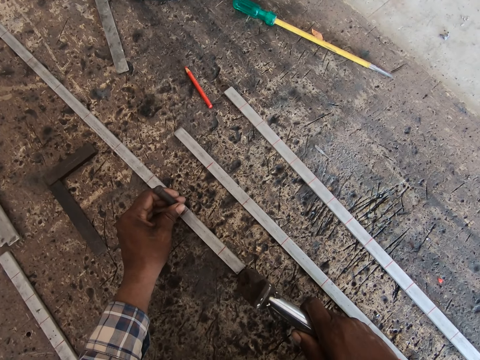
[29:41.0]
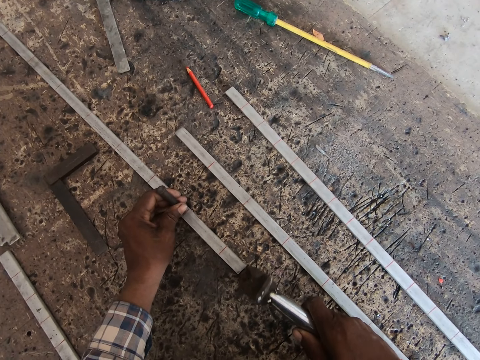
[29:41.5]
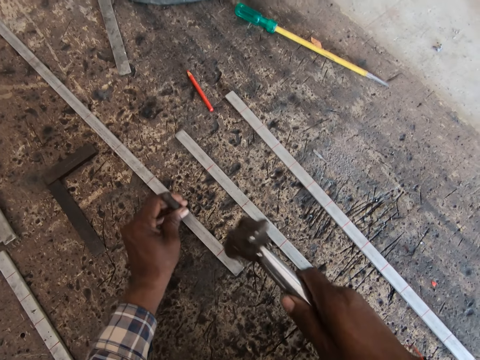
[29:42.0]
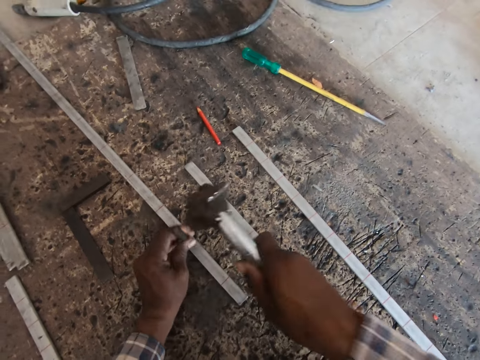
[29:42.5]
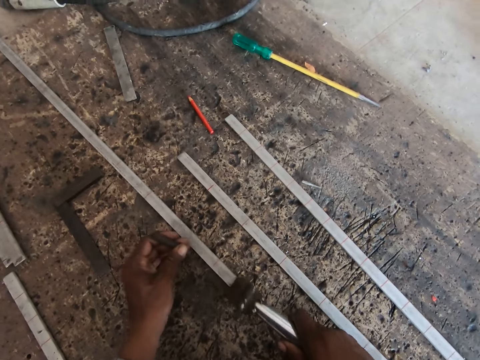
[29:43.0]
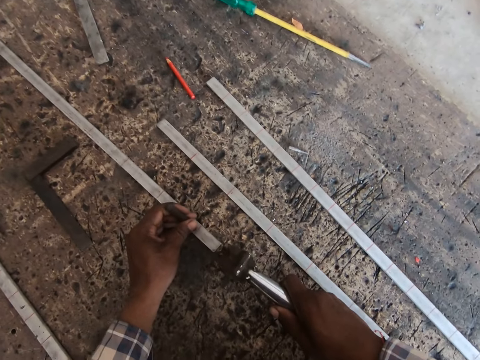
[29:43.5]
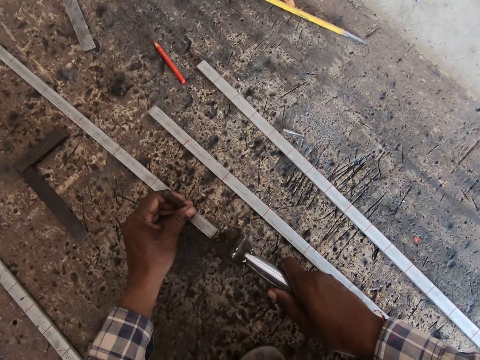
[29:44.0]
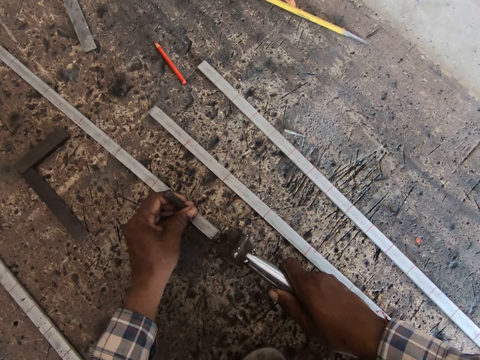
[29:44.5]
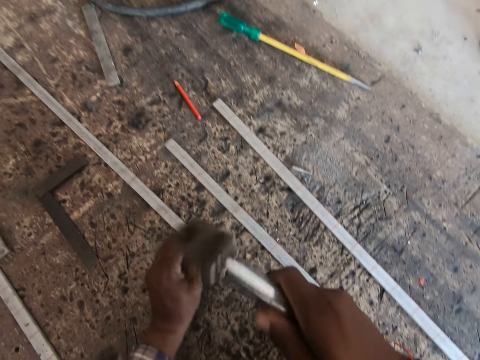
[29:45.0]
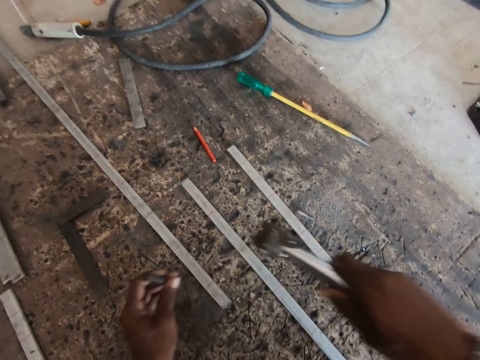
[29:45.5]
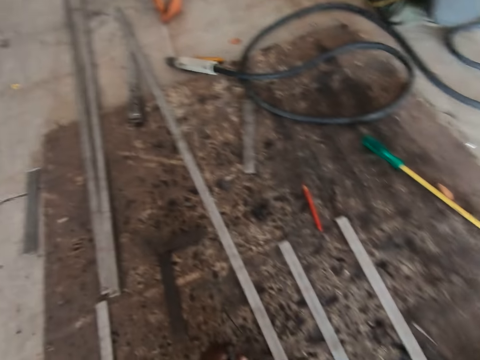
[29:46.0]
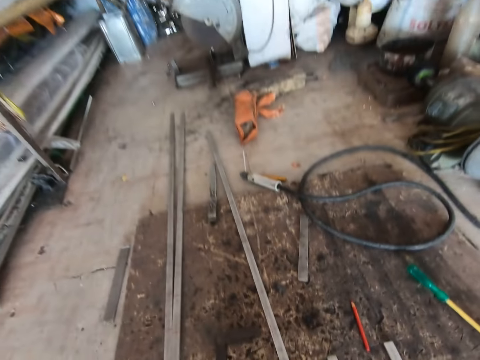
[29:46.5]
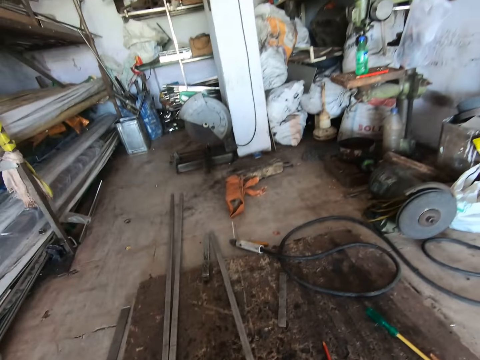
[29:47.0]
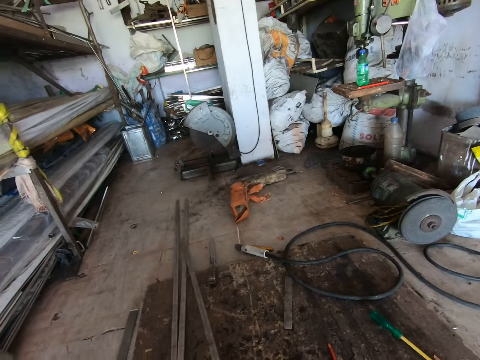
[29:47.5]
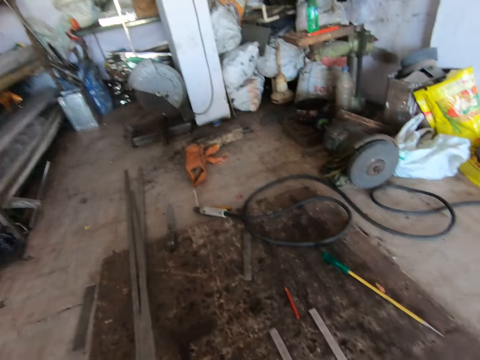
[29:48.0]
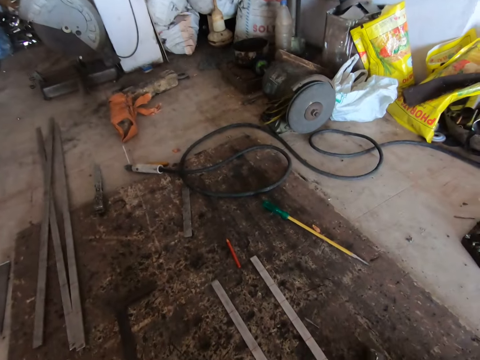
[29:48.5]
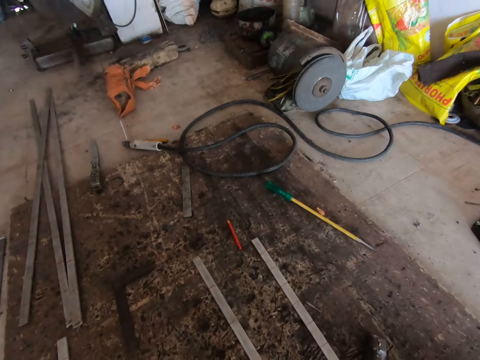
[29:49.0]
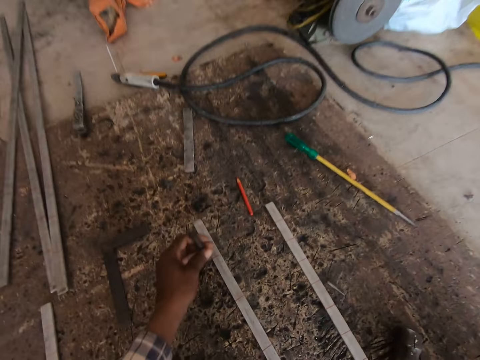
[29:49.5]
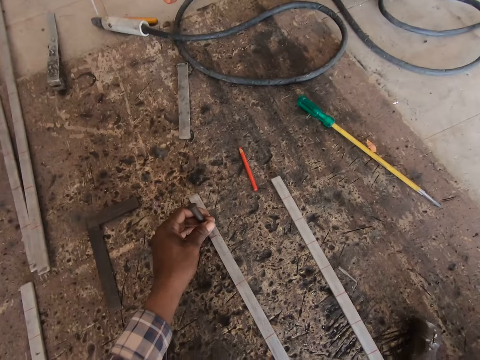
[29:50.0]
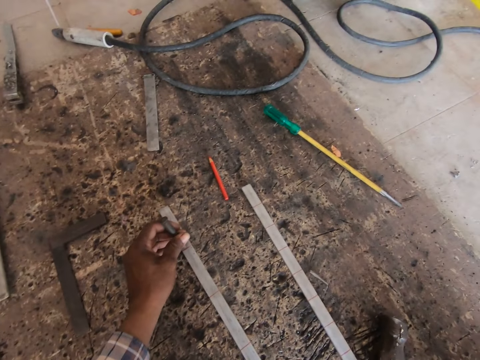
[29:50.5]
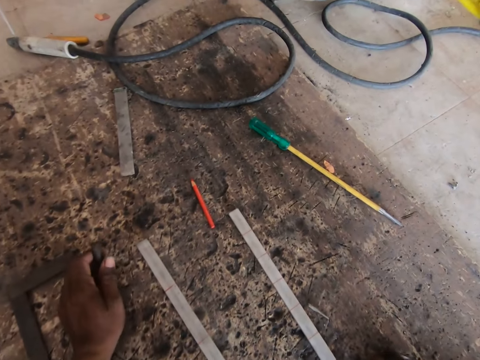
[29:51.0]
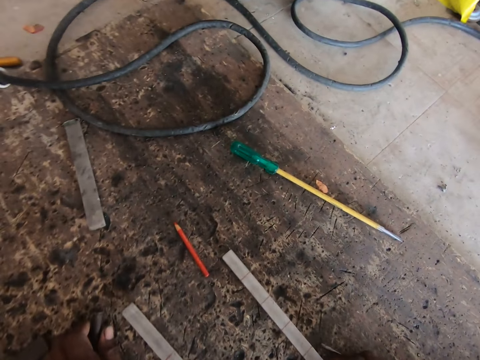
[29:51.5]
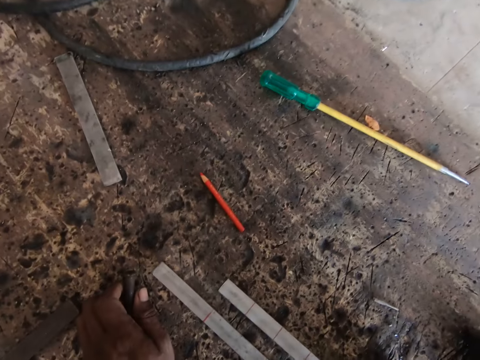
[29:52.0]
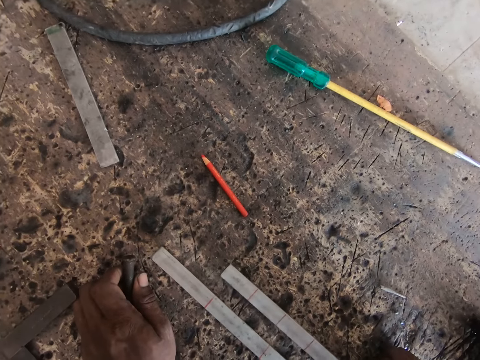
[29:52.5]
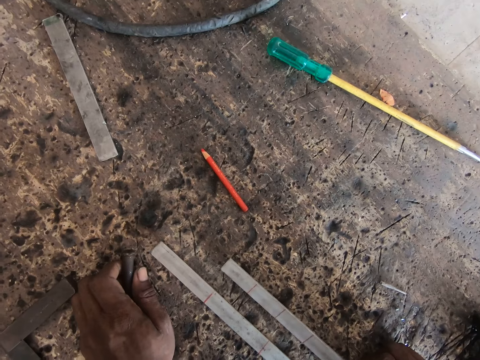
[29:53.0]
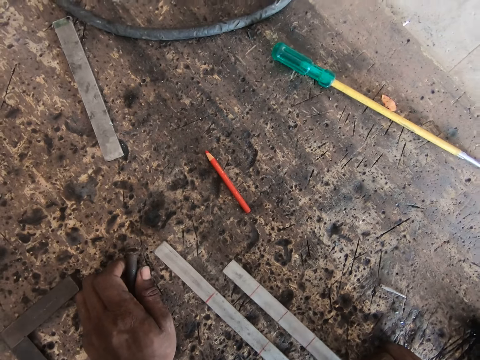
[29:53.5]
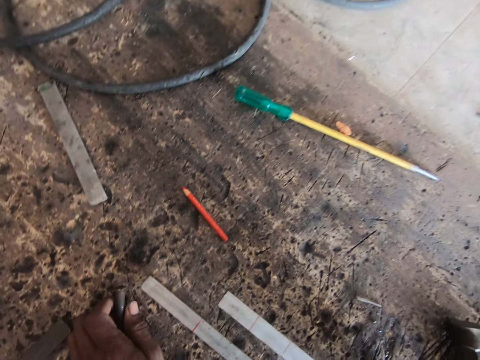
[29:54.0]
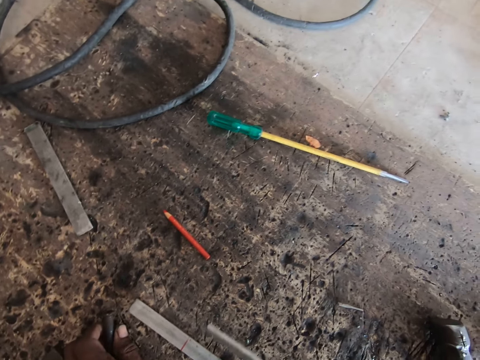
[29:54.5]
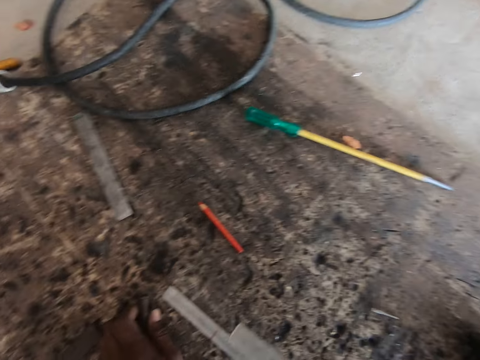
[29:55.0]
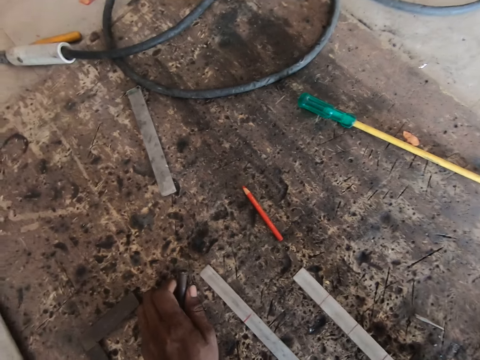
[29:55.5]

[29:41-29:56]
The camera wearer places the nail on the iron rod. He hits the nail with the hammer. He places the nail on the iron rod. He hits the nail with the hammer. He drops the hammer on the floor with his right hand. He moves the metal rod away from himself with his right hand. He moves the metal rod on the floor with his right hand.

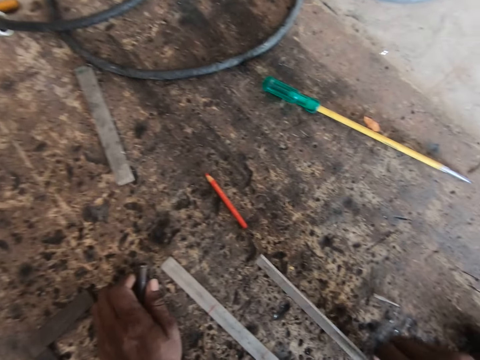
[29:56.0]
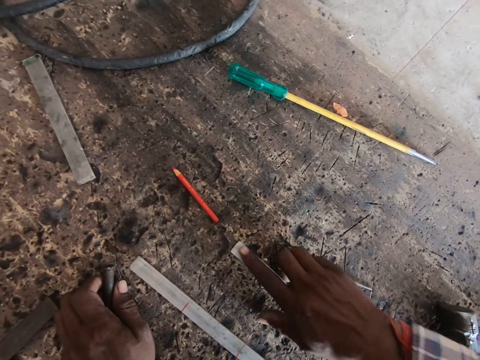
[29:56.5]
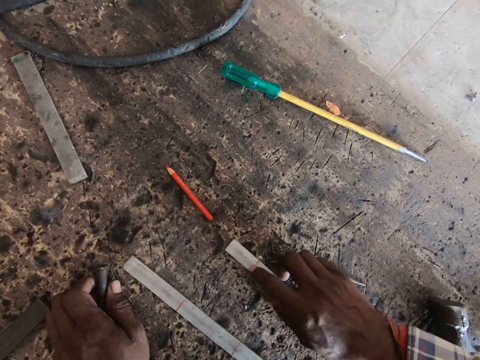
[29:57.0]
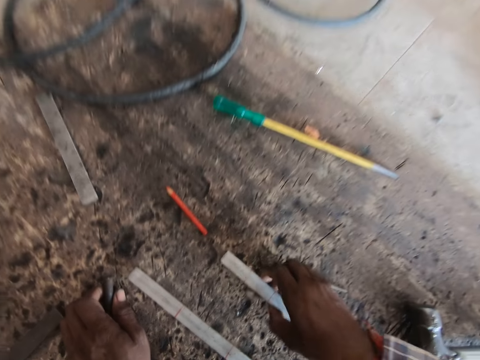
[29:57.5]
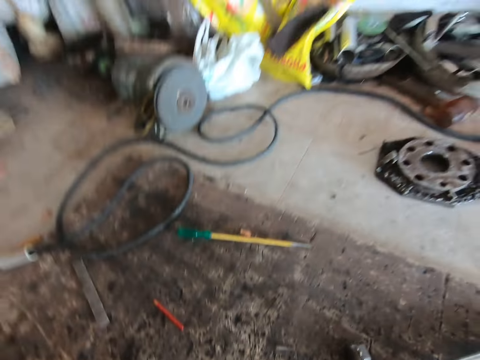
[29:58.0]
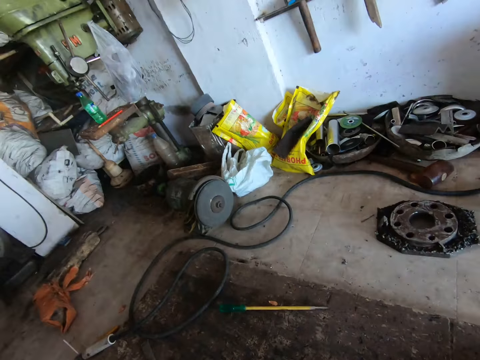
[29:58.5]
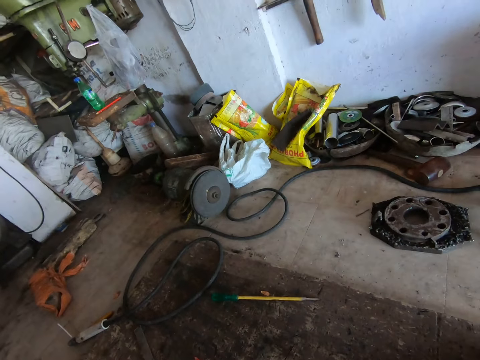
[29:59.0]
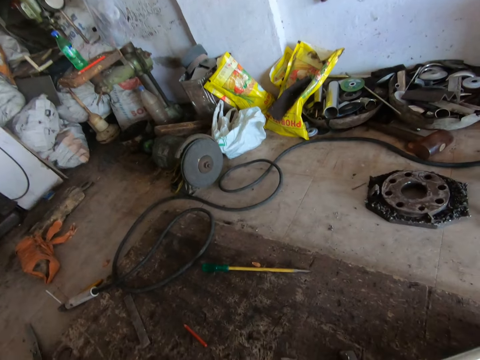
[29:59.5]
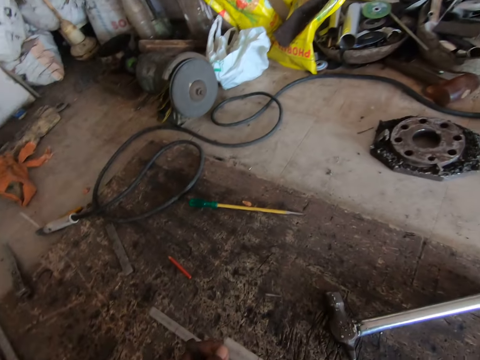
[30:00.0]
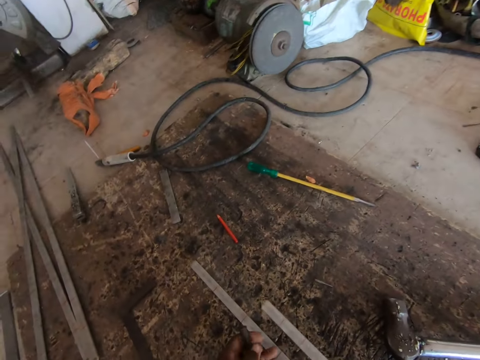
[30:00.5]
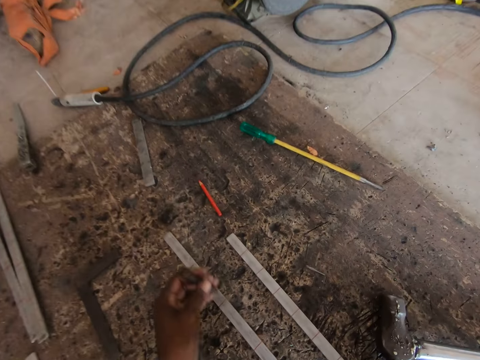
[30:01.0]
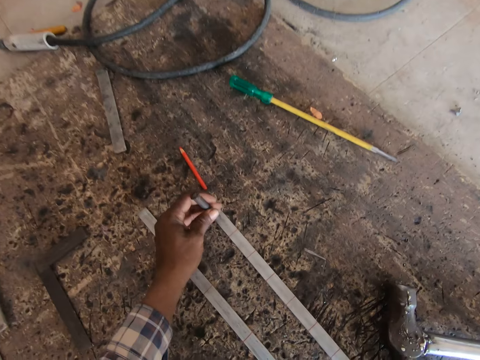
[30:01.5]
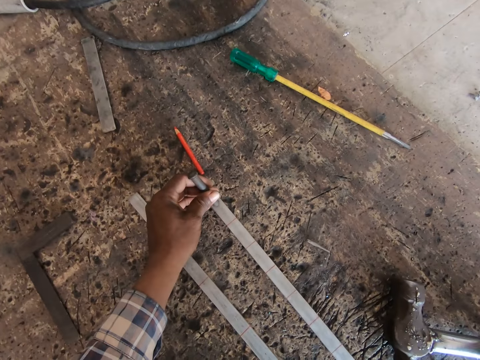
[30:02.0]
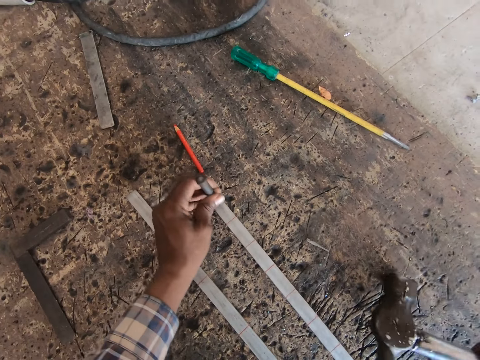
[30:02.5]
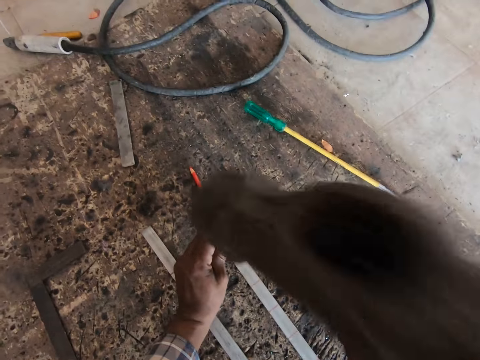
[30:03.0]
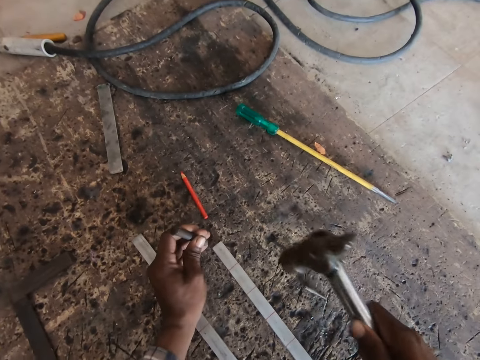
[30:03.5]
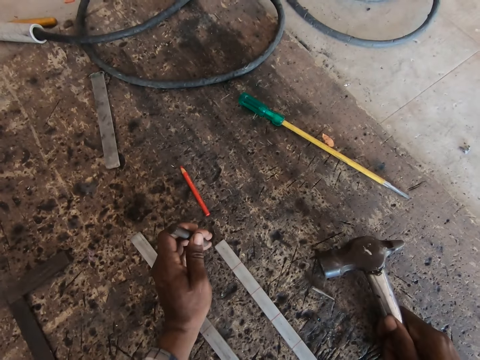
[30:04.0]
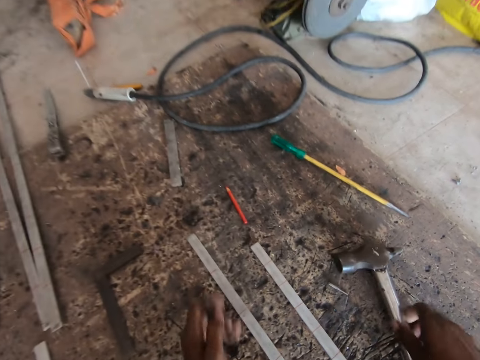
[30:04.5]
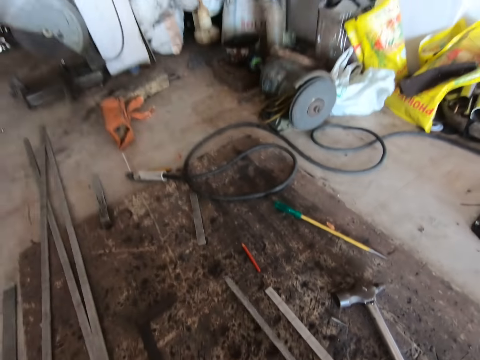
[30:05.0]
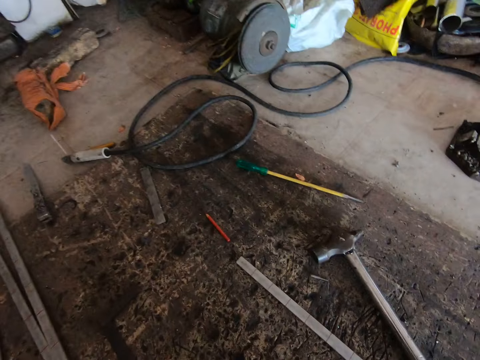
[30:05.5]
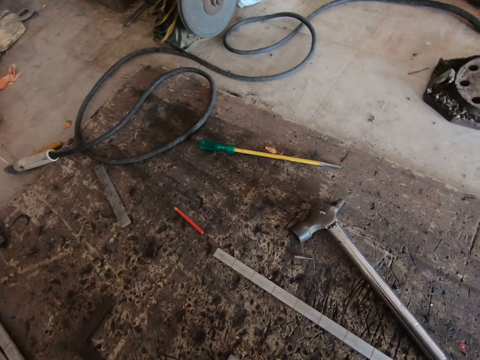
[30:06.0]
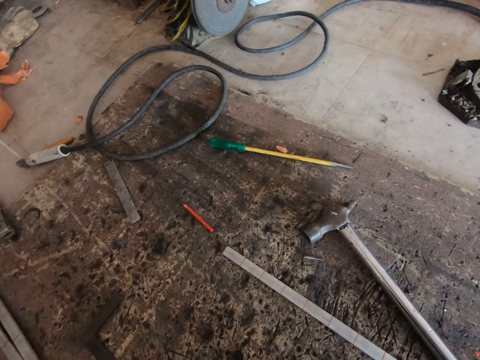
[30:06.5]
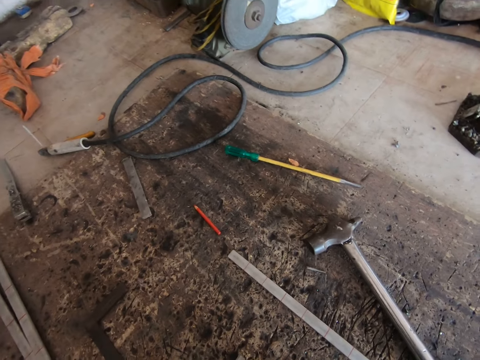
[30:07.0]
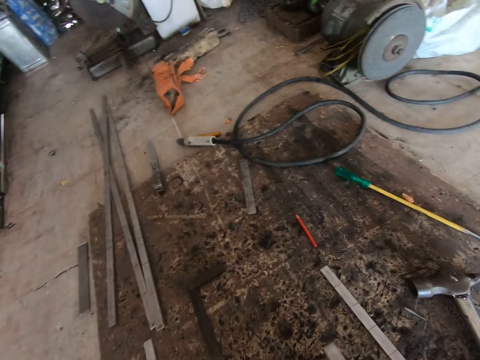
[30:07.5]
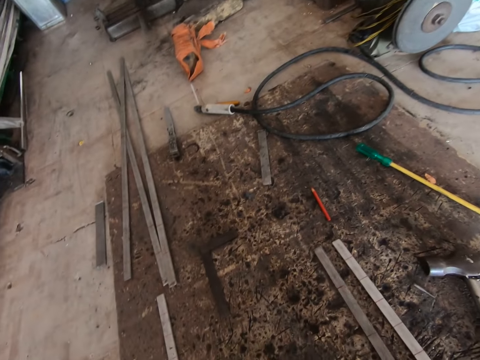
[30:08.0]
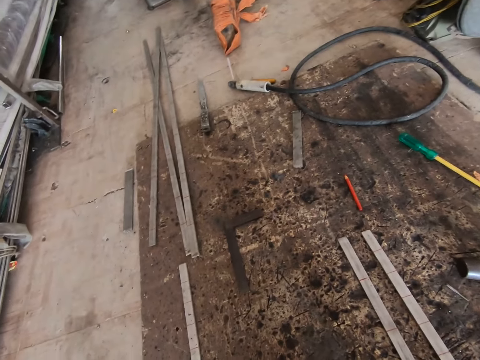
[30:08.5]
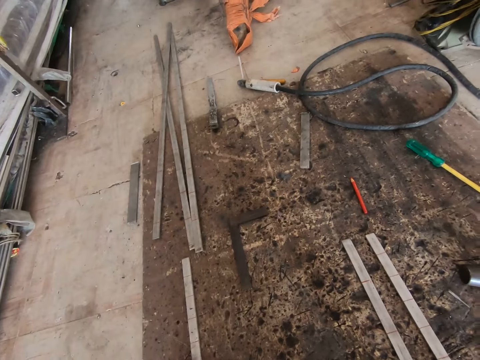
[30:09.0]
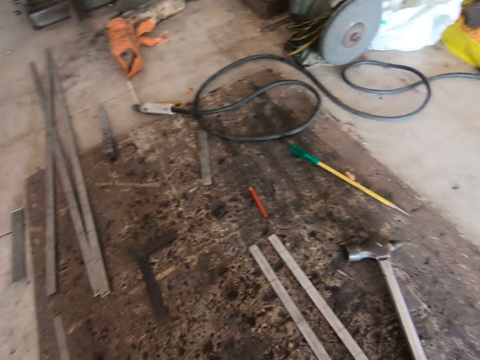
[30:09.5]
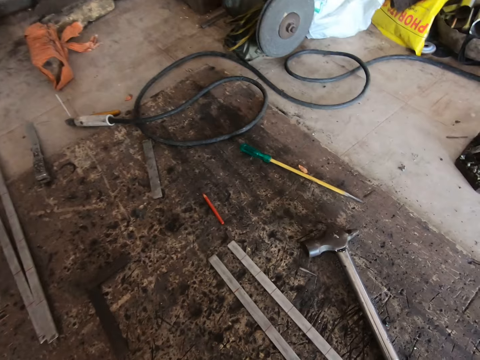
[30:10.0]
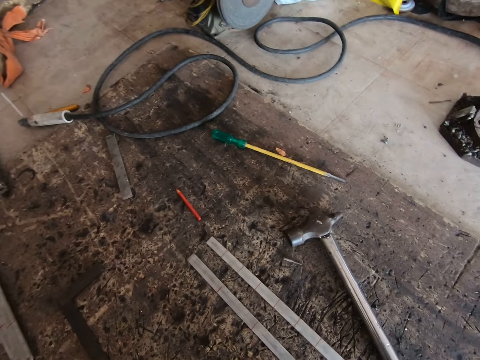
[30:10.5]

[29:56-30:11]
The camera wearer places the chisel or nail on the metal rod or iron rod with his left hand. He picks up the hammer on the floor with his right hand. He marks the metal rod with the hammer and chisel in his hands. He hits the nail with the hammer. He drops the hammer on the floor with his right hand. He picks up the metal rod on the floor with his right hand. He moves the iron rod. He drops the metal rod on the floor with his right hand. He looks around. He moves the metal rod on the floor with his right hand.
